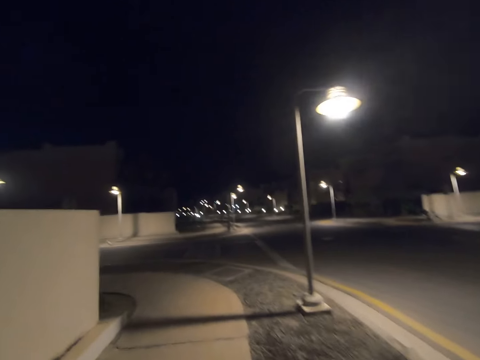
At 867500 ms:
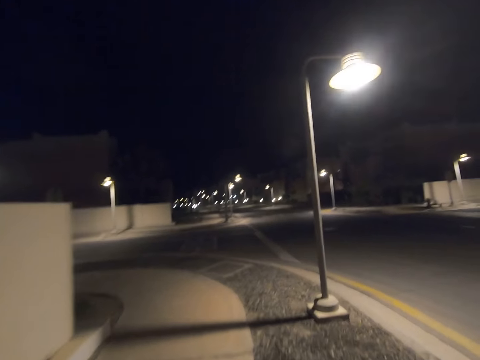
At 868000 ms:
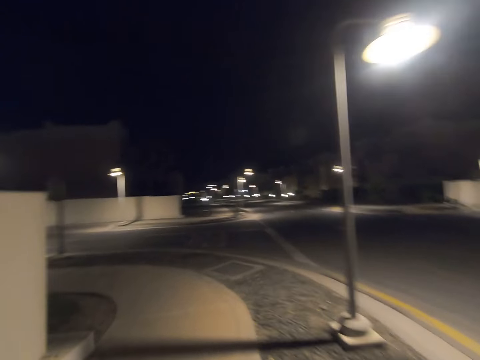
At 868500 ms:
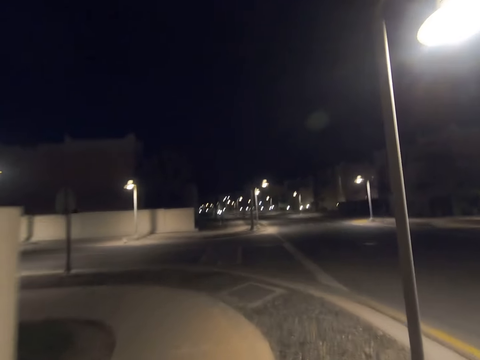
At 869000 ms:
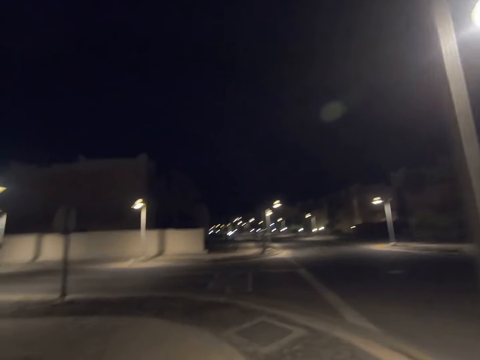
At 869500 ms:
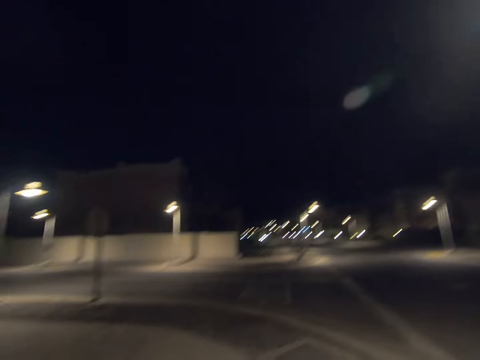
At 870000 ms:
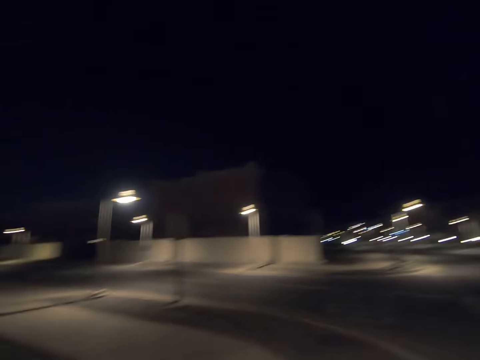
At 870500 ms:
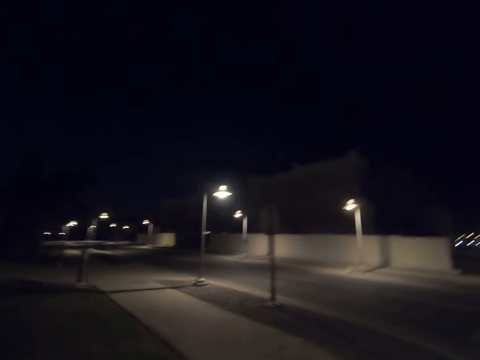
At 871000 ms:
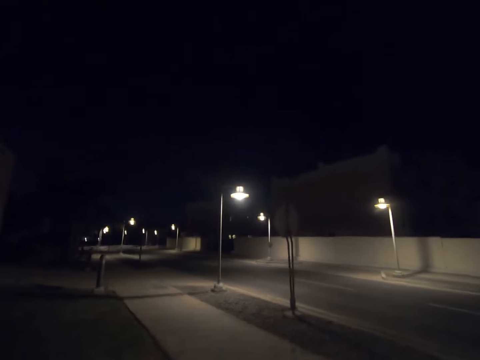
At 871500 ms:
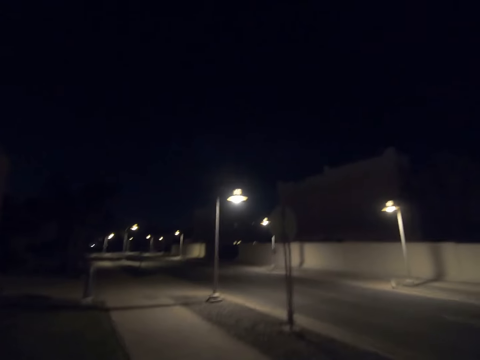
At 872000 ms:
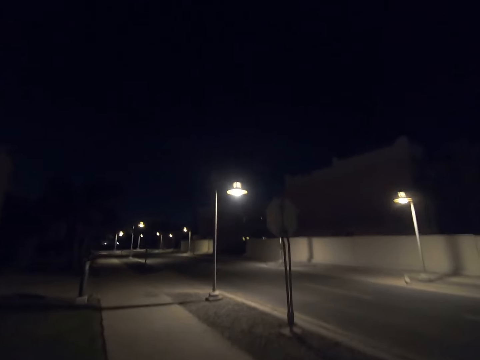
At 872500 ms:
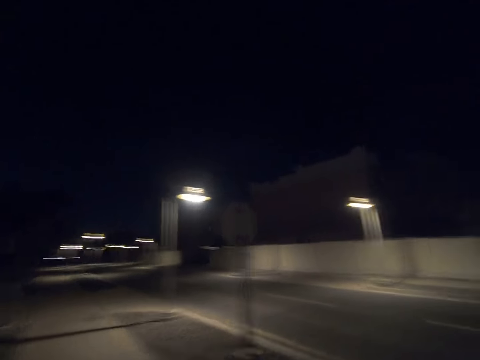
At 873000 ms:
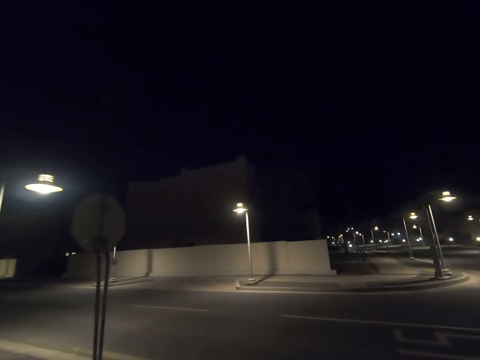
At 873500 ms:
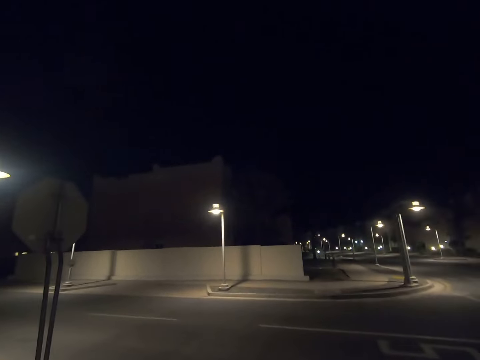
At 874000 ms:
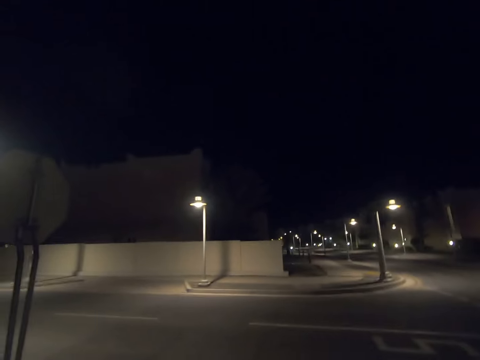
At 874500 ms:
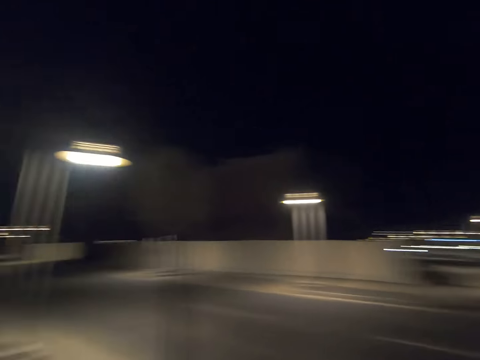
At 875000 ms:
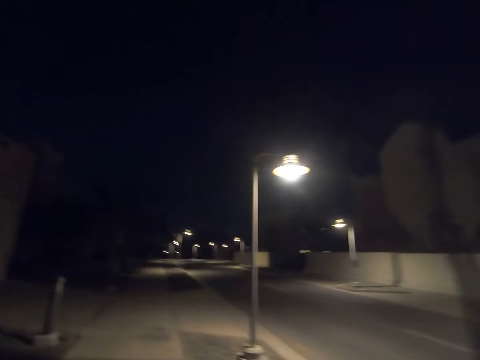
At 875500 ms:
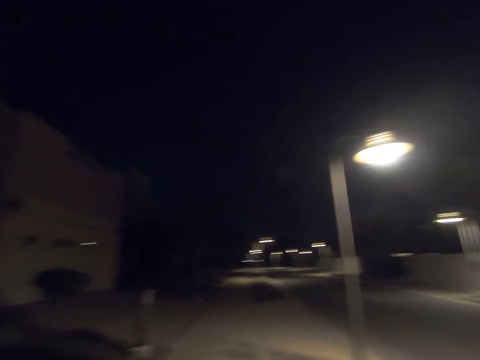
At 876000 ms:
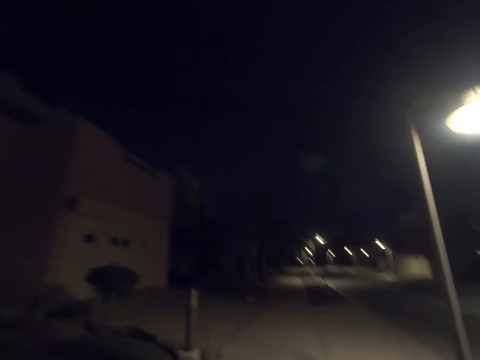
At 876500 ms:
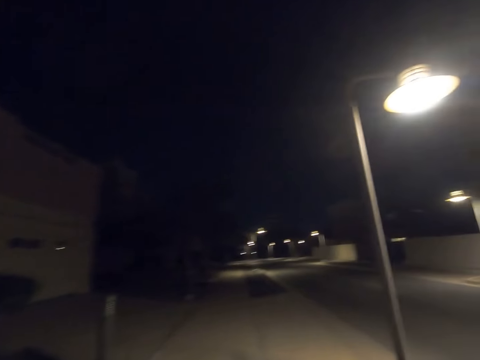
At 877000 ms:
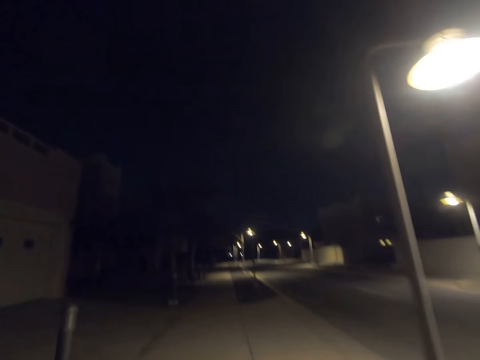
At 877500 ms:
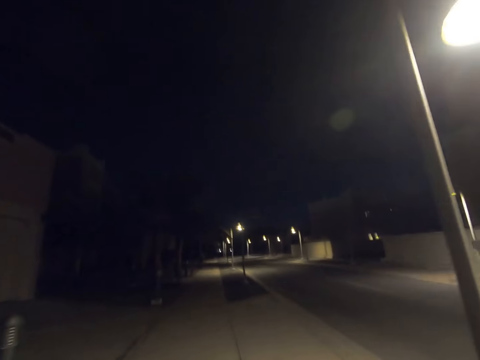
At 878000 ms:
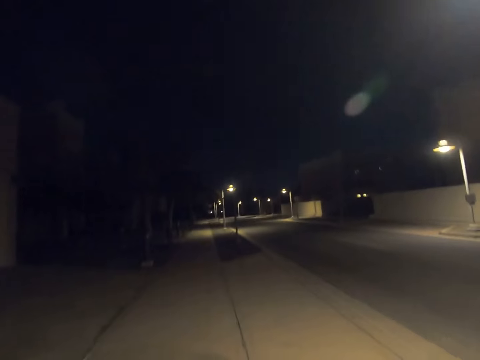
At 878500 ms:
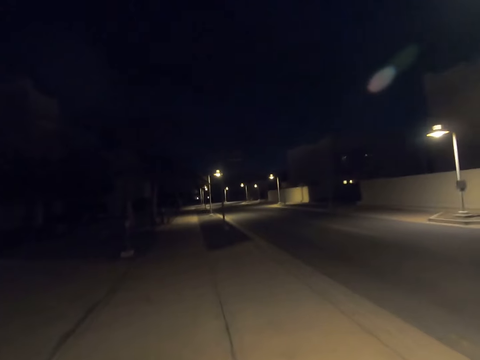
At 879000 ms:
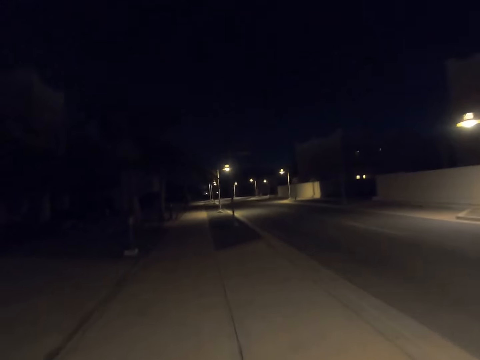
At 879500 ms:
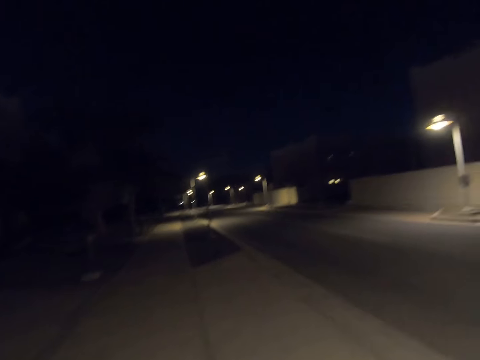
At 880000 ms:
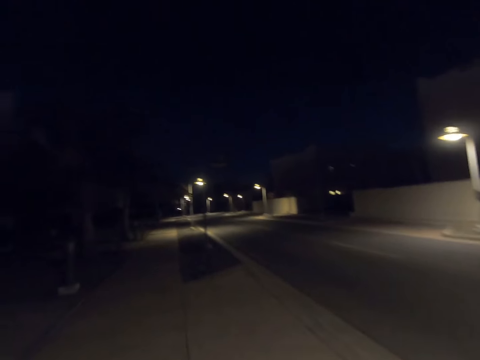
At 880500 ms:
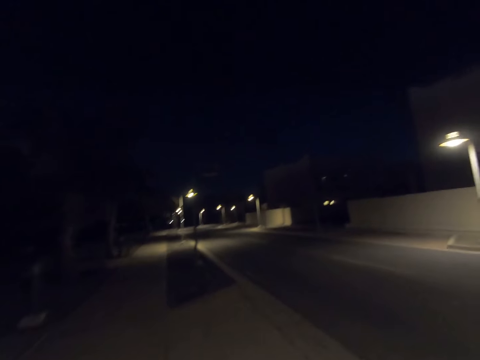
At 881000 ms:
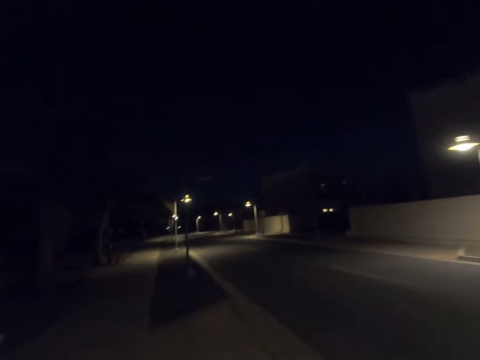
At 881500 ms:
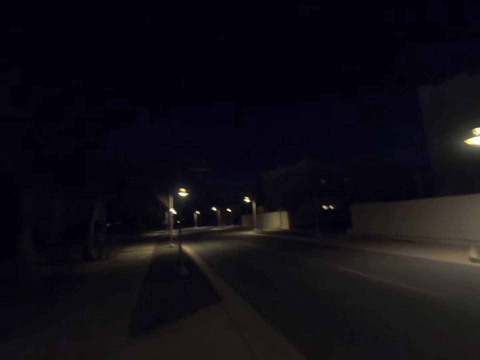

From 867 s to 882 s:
The camera wearer walks past a street light pole. He looks to his left. He returns his gaze back. He turns to the street on his left. He walks forward. He walks past a street light pole.

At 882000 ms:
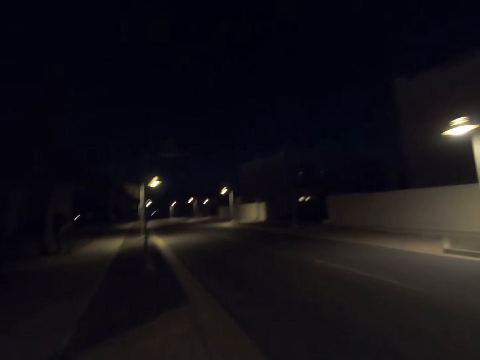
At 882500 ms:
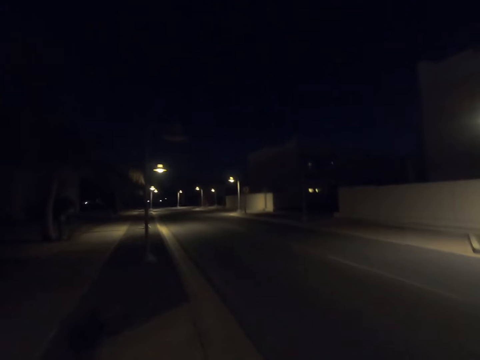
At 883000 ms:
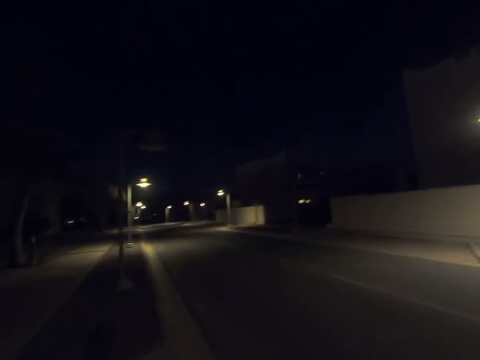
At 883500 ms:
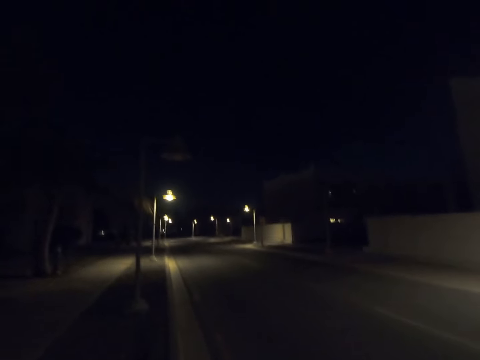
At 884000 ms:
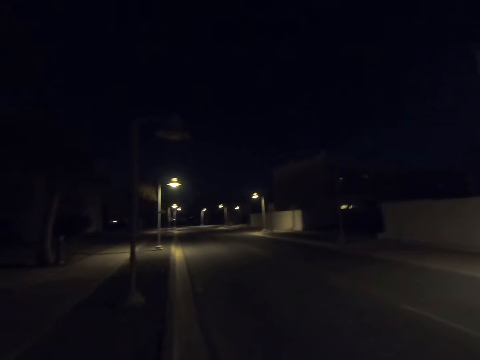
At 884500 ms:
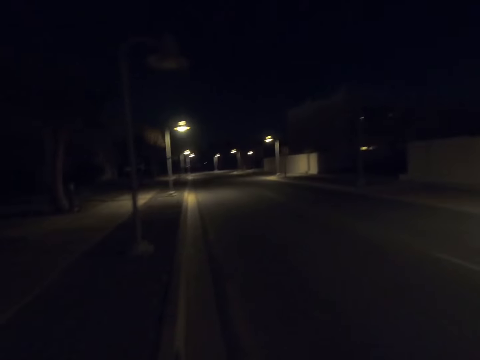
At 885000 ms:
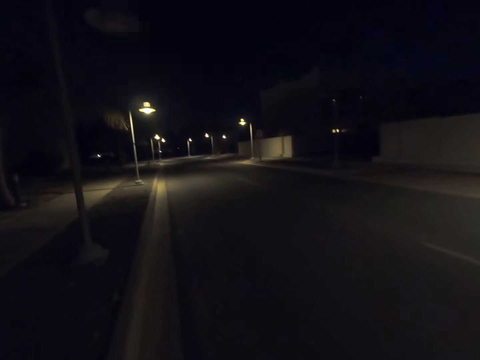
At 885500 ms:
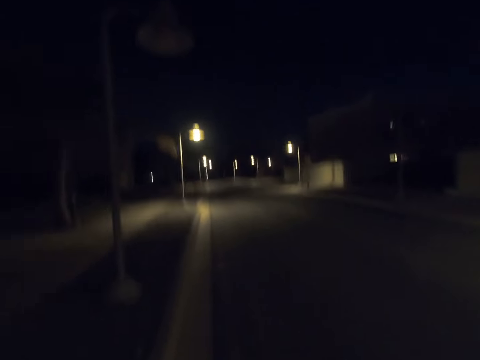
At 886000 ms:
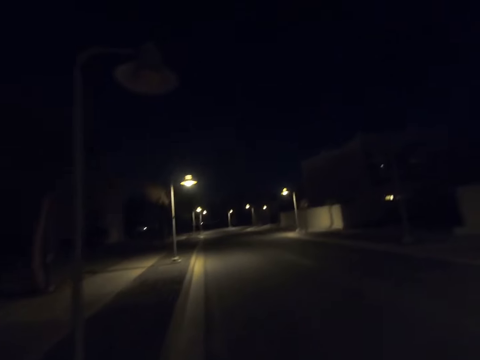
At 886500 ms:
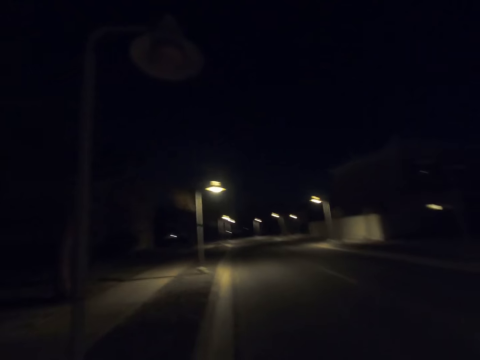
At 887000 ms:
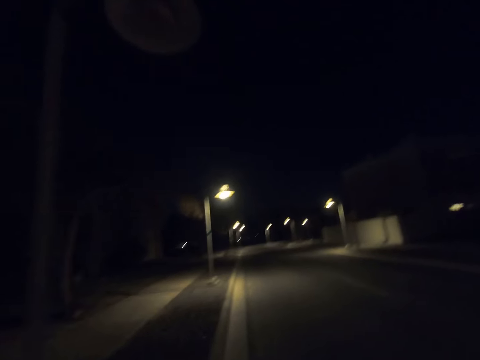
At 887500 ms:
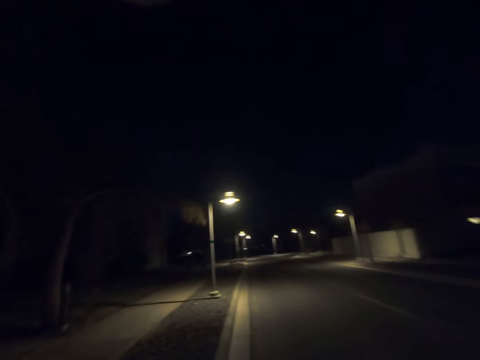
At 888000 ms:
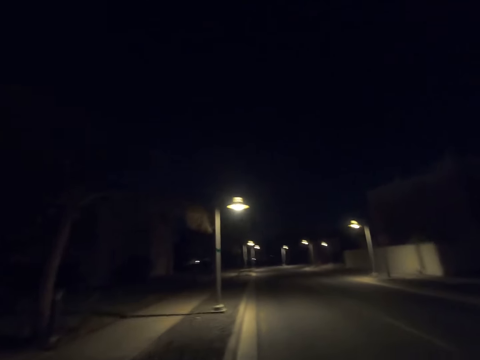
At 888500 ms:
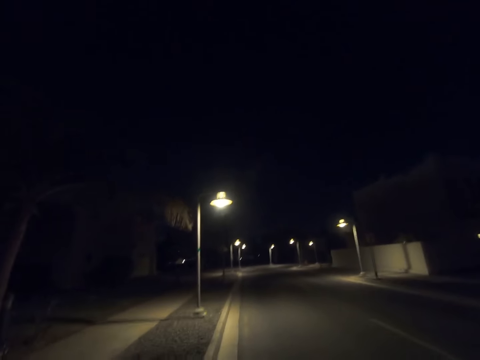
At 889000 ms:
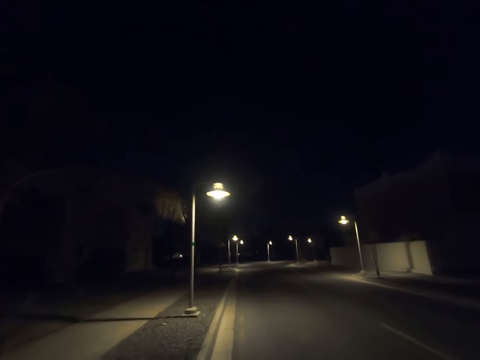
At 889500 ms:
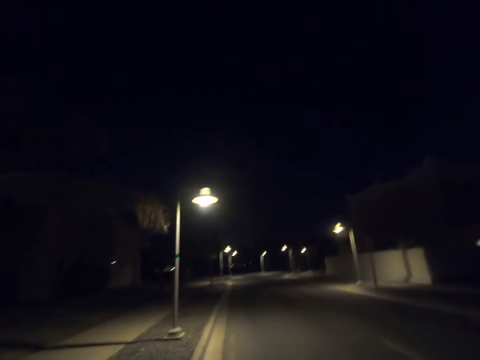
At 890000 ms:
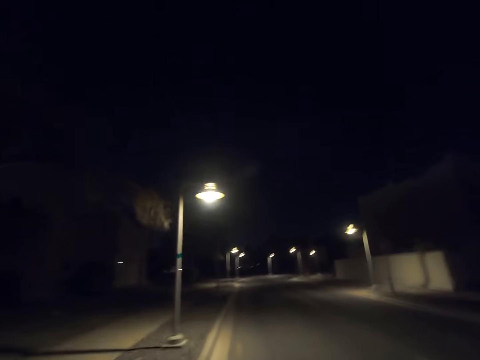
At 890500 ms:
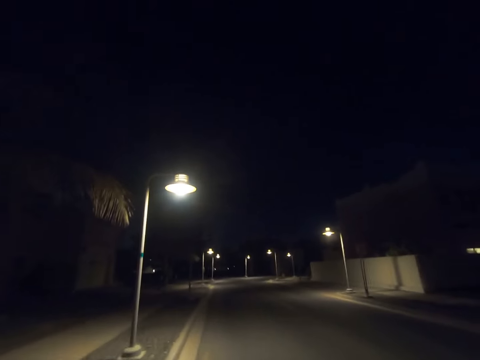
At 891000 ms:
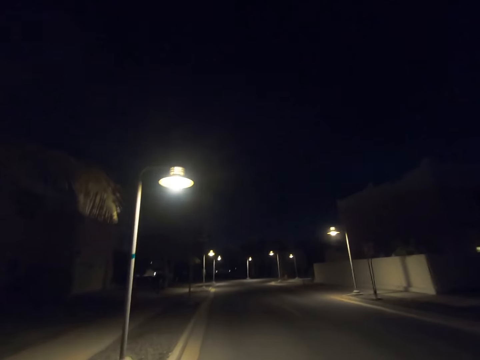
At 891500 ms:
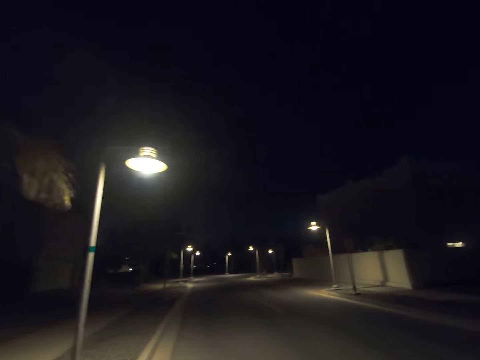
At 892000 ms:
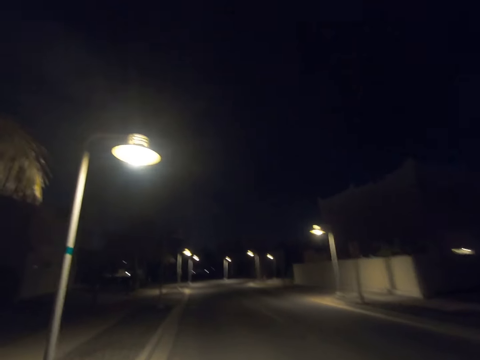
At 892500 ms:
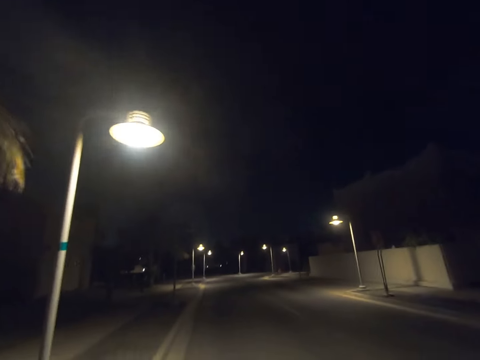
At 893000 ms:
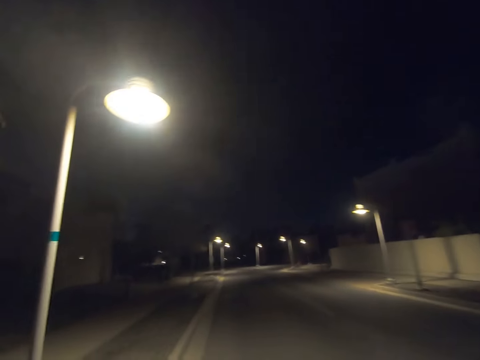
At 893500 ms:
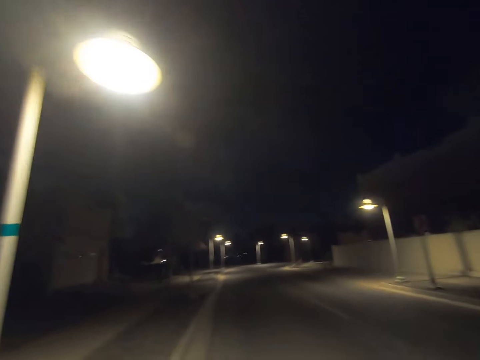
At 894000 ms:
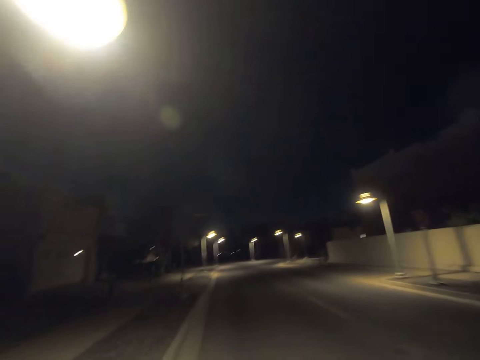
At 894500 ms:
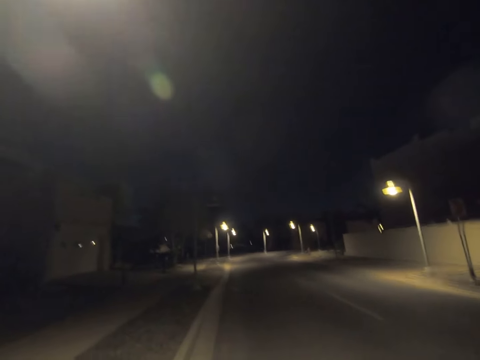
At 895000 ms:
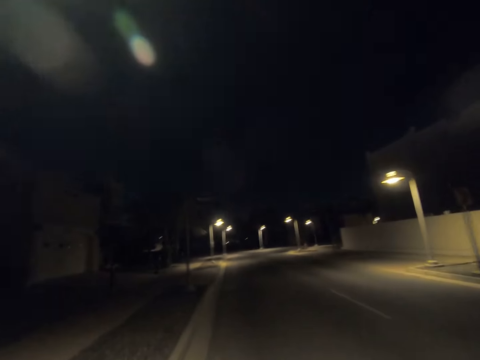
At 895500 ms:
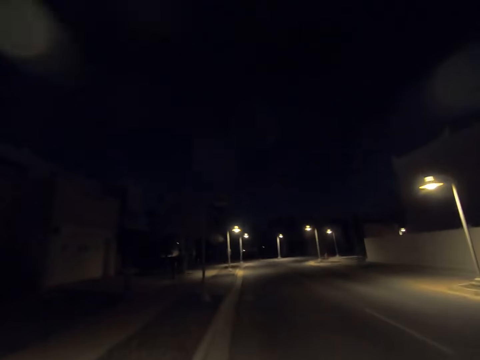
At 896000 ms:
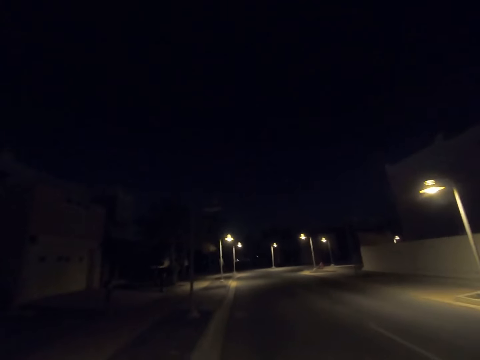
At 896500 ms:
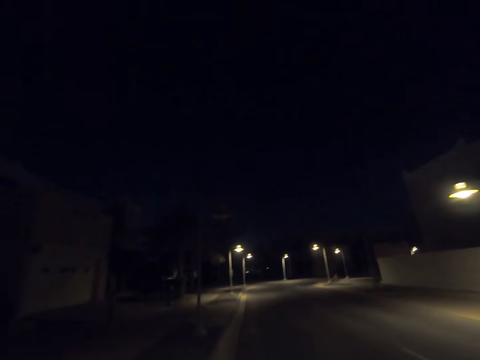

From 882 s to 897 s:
The camera wearer walks past a street light pole. They walk past a street light pole again.
